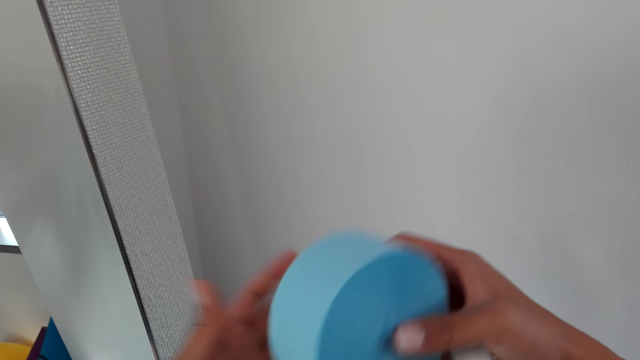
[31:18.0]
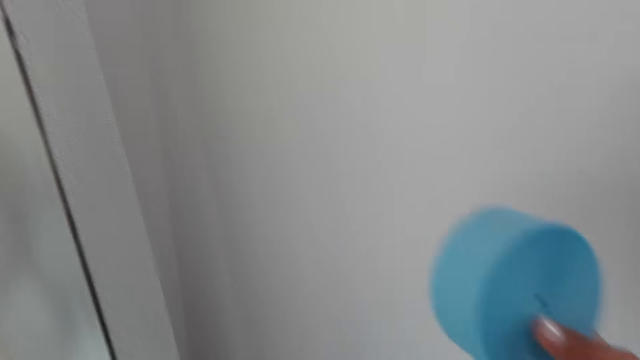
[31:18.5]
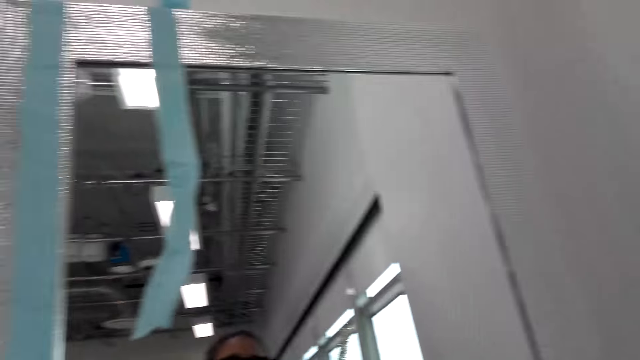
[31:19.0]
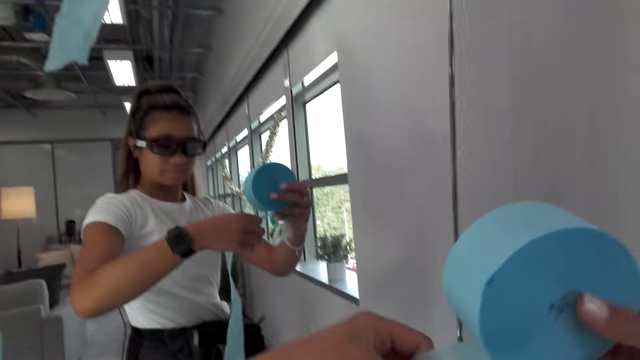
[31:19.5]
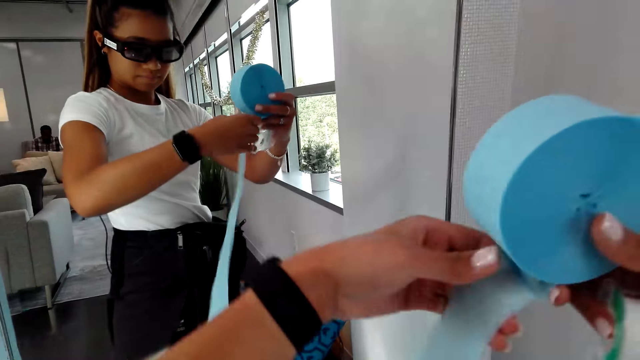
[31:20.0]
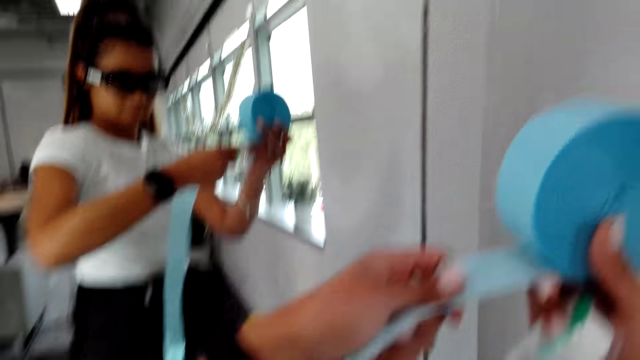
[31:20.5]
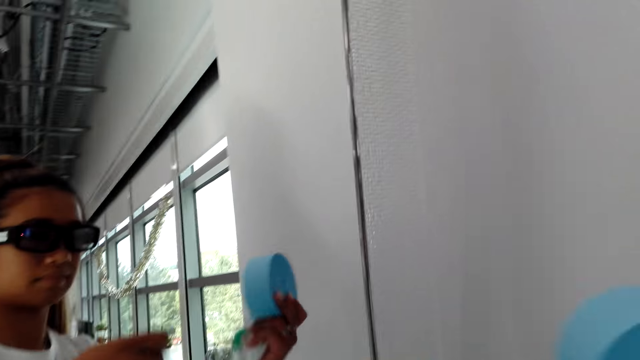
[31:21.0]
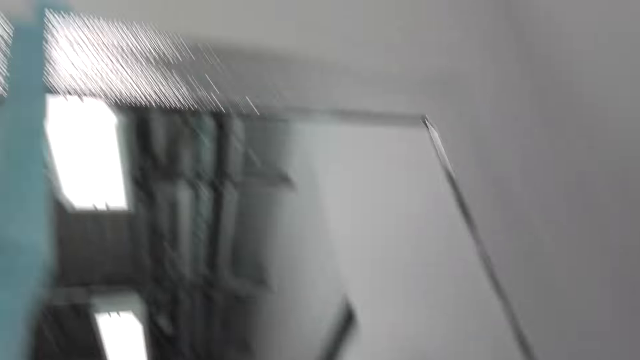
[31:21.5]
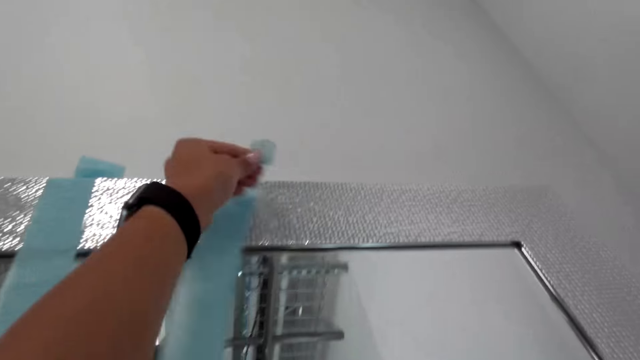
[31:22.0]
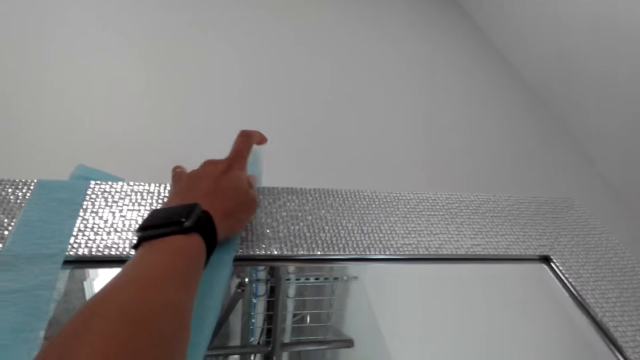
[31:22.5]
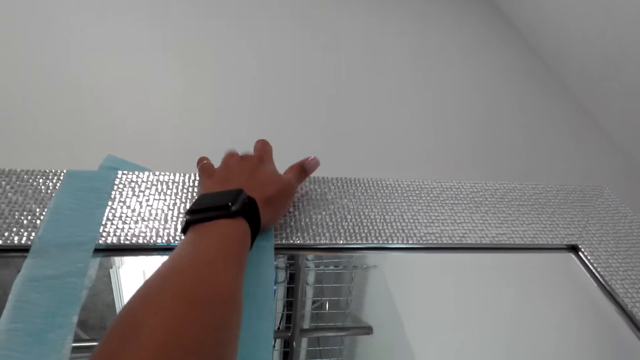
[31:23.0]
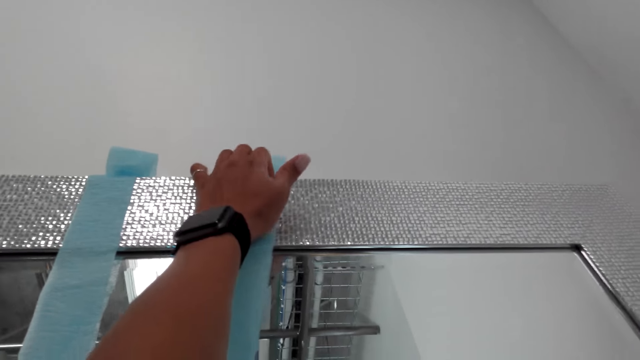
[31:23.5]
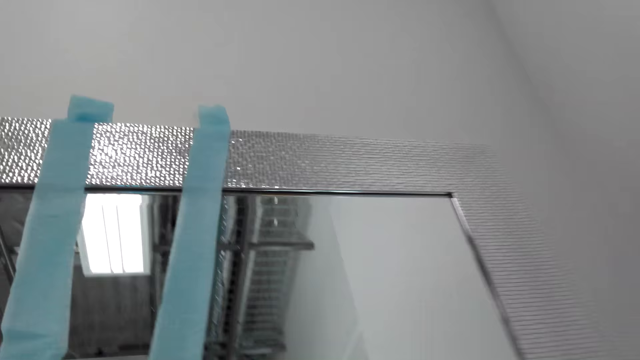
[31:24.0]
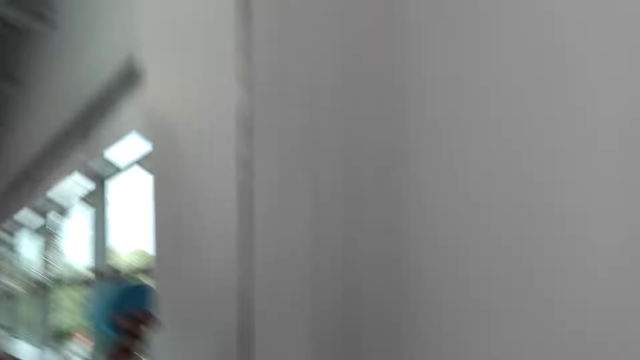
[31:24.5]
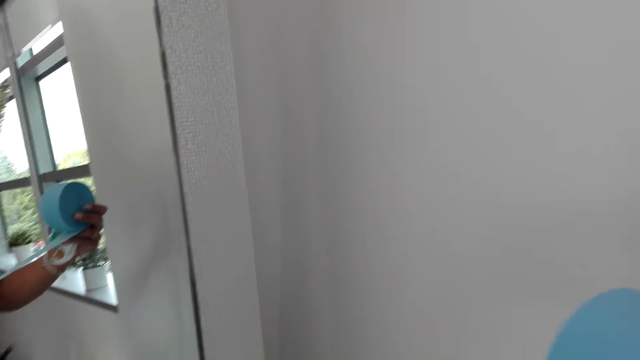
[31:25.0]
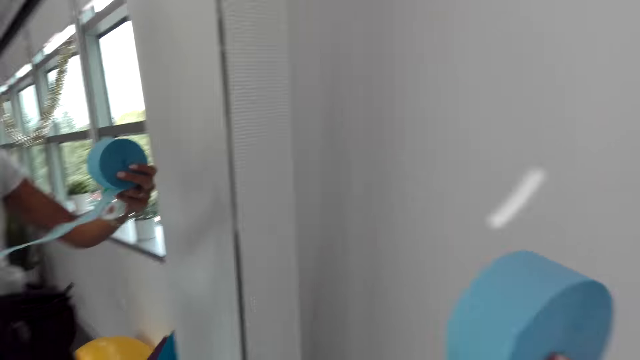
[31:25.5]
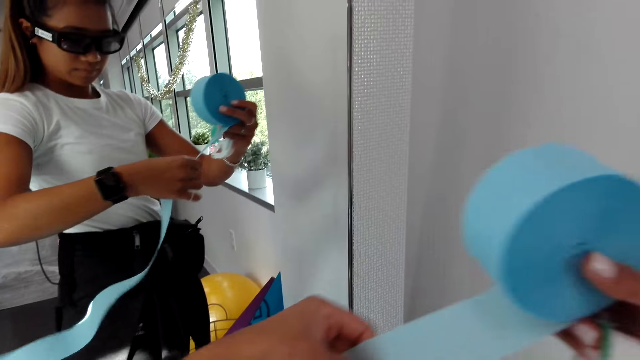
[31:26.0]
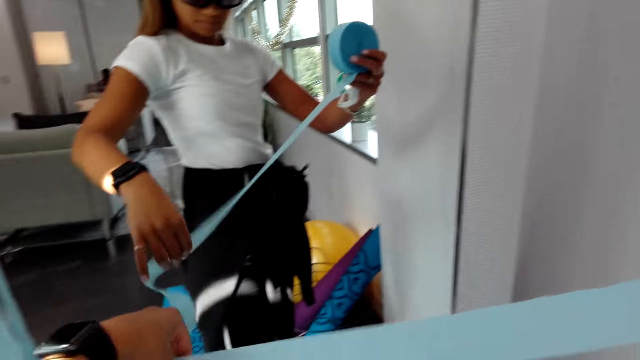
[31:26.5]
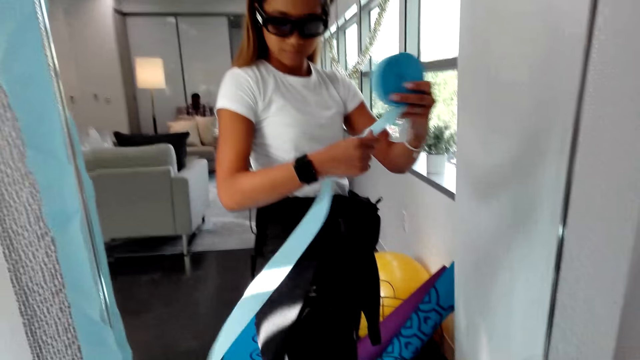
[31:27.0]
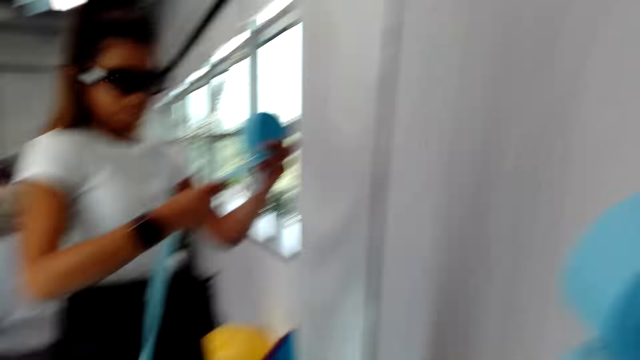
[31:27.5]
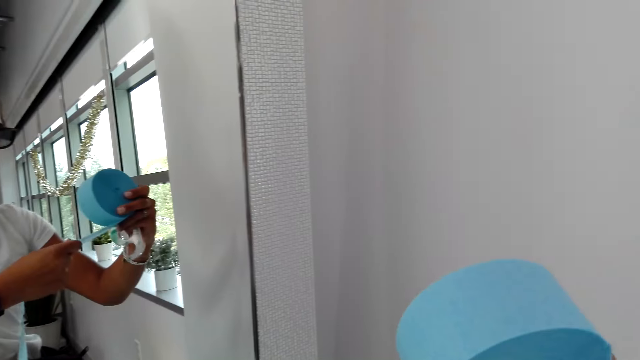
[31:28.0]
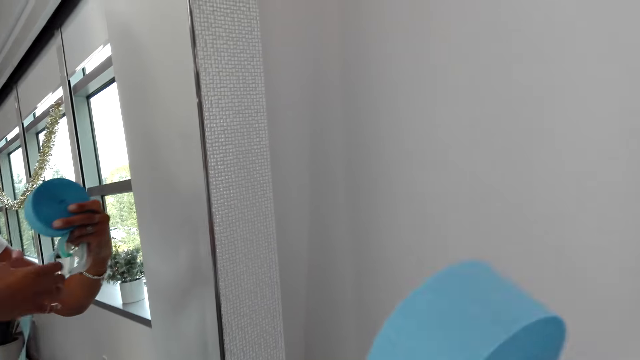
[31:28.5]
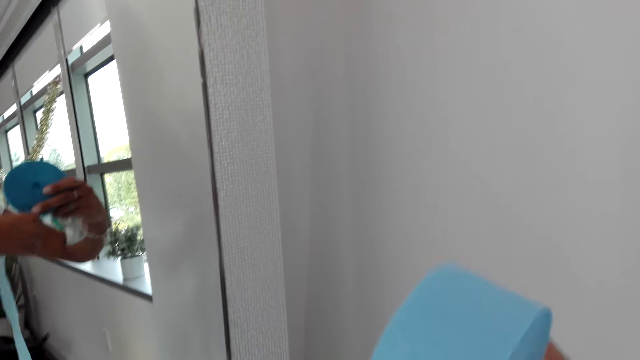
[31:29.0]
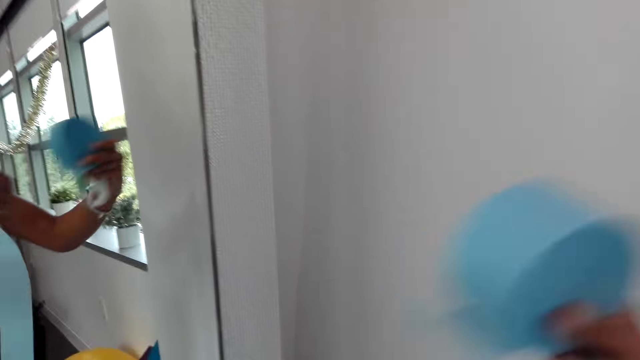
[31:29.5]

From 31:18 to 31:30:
The camera wearer decorates the mirror frame. They cut the decoration.

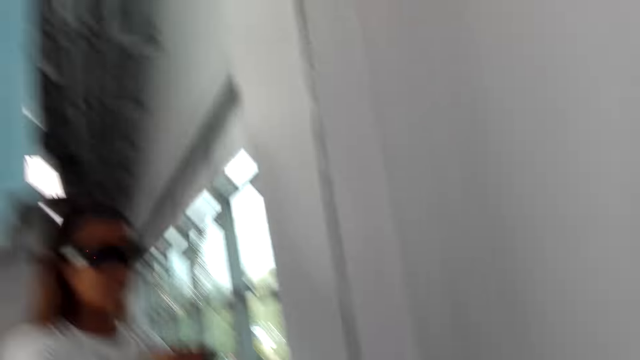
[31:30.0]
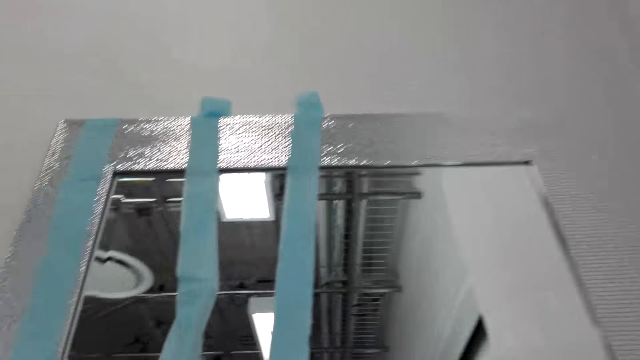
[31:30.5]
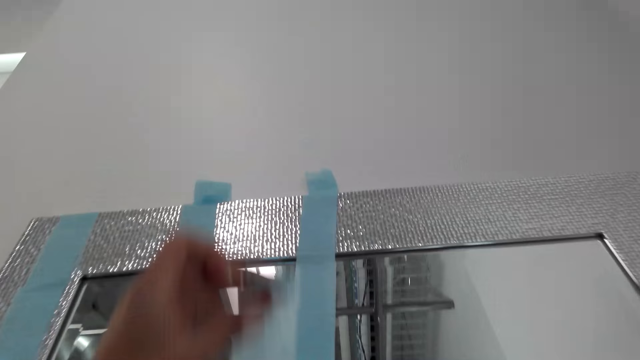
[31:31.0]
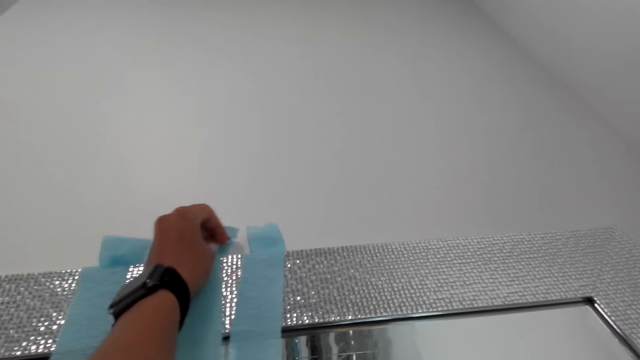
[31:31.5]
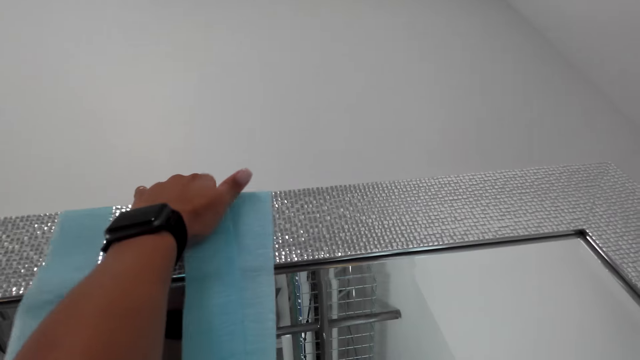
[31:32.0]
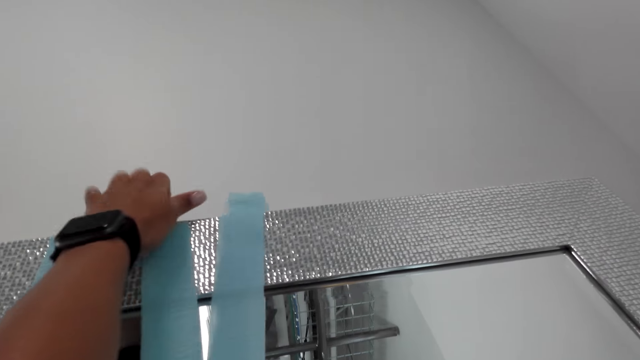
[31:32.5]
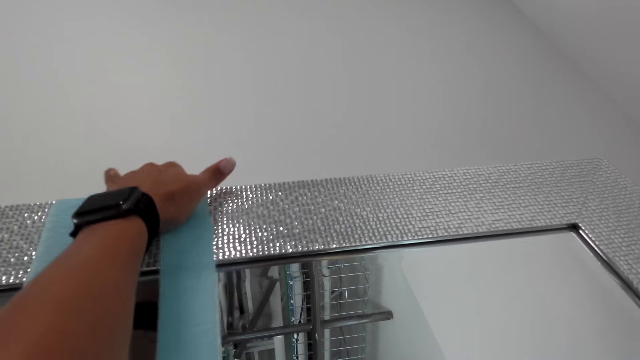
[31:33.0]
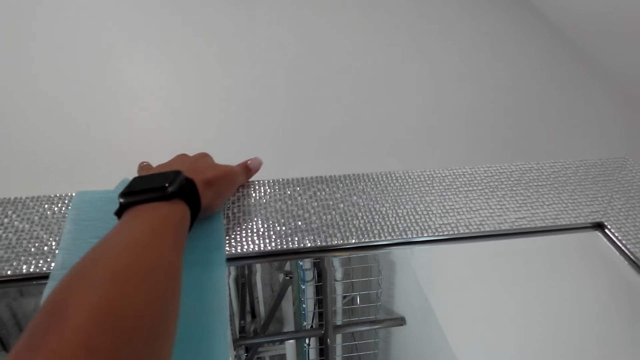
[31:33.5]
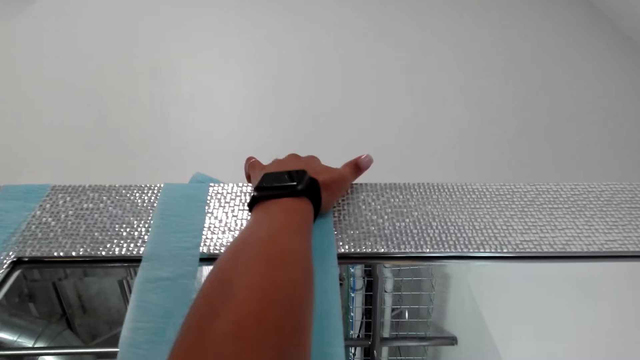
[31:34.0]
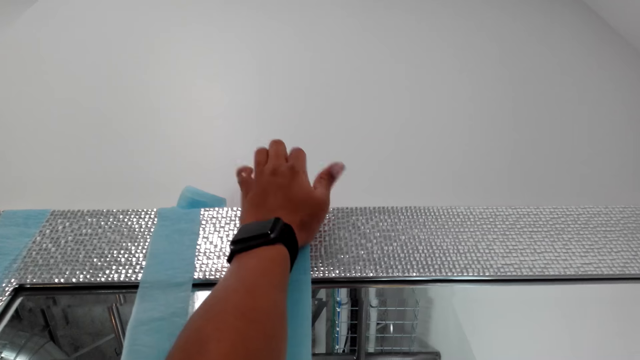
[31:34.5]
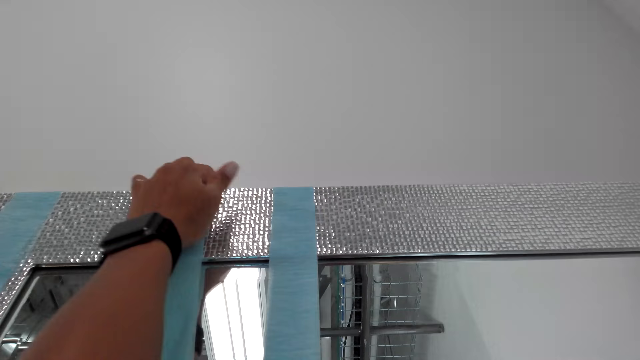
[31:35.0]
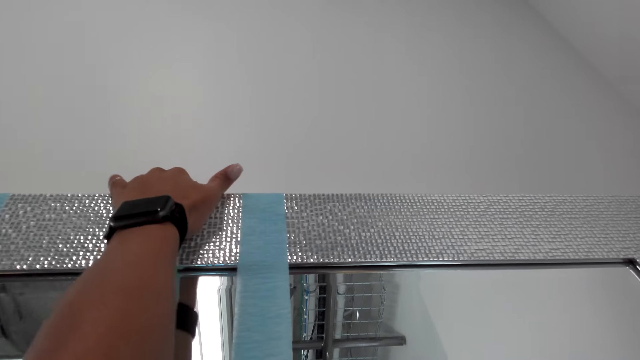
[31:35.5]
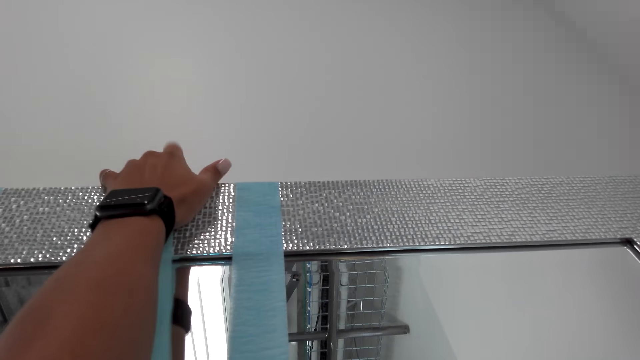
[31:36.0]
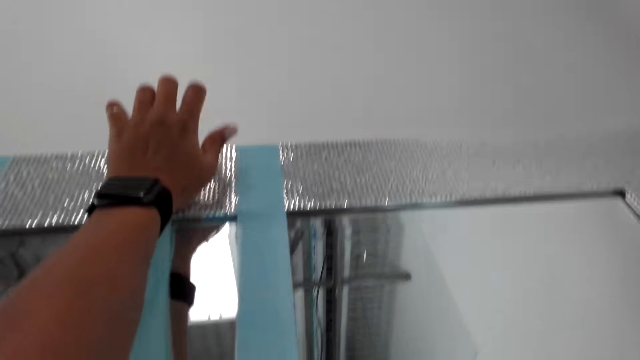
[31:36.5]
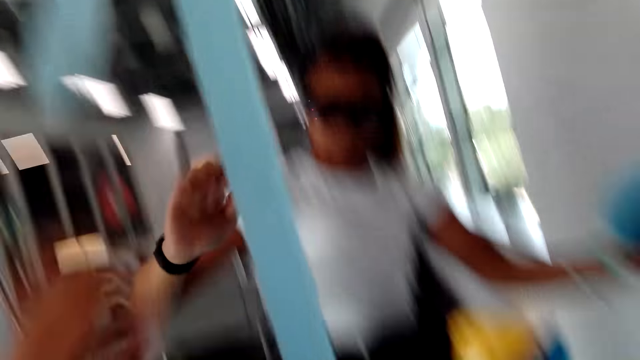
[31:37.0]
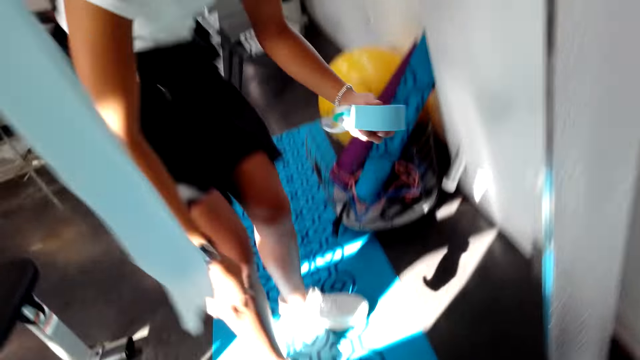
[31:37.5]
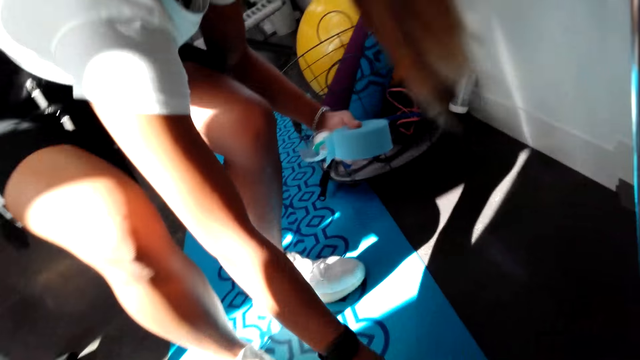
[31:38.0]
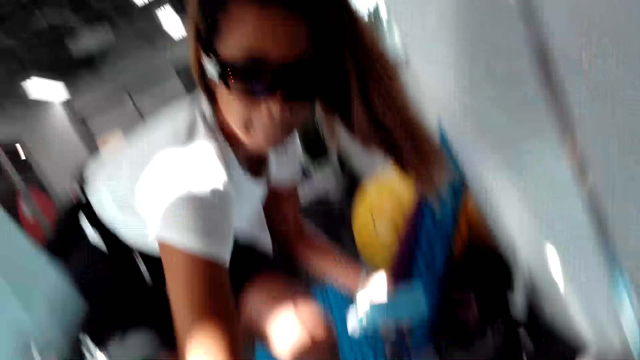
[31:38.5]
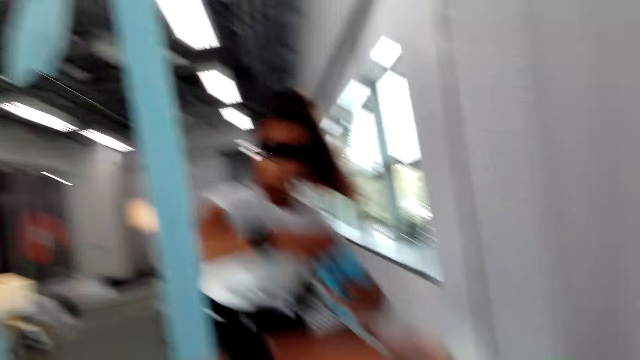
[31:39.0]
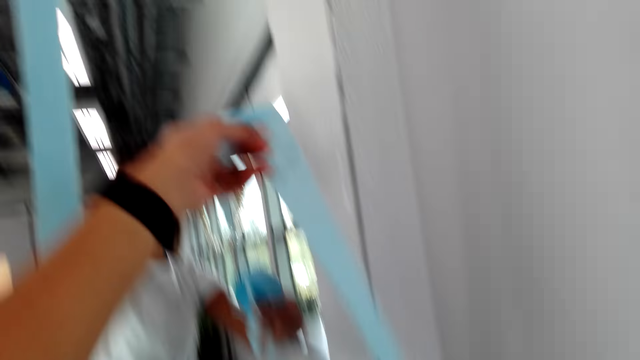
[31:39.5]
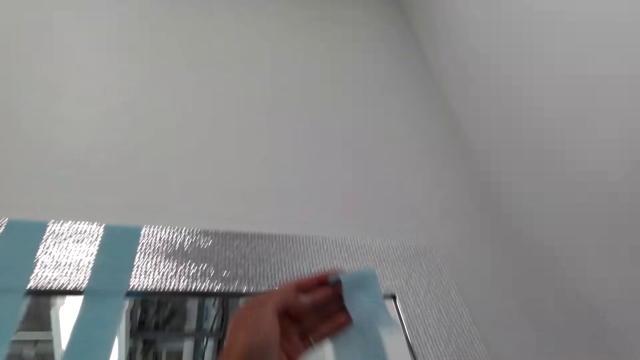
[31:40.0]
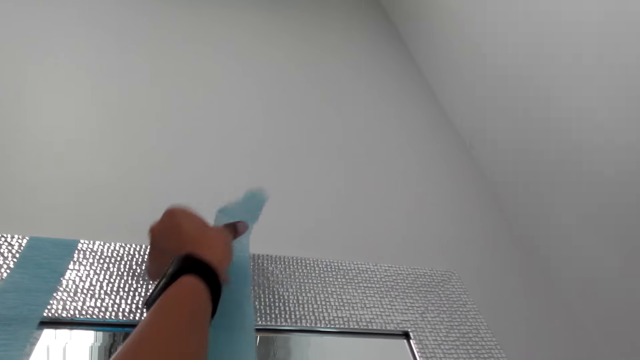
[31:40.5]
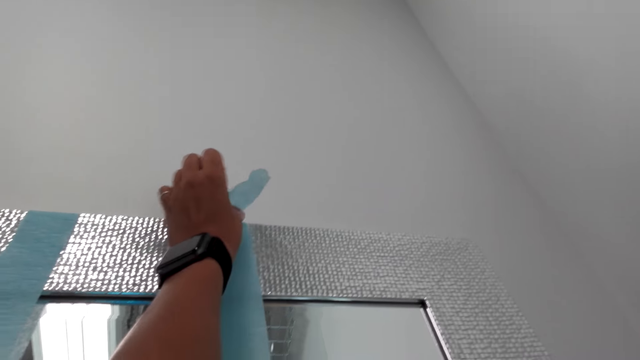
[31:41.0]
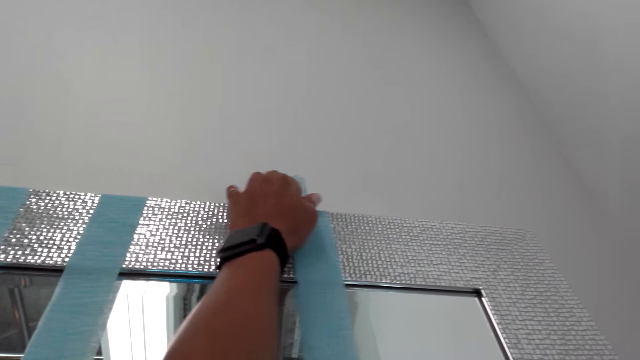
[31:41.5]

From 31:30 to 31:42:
The camera wearer decorates the mirror frame. They pick up the decoration from the ground. They hang the decoration on the mirror.
